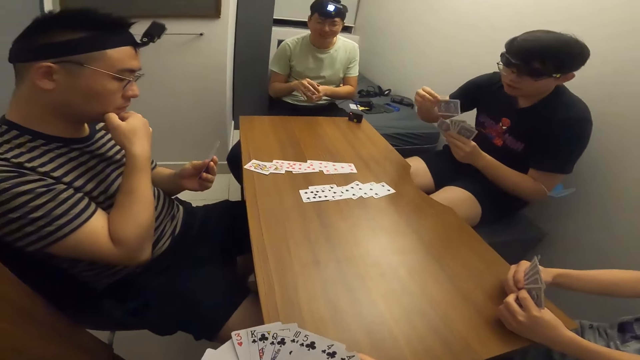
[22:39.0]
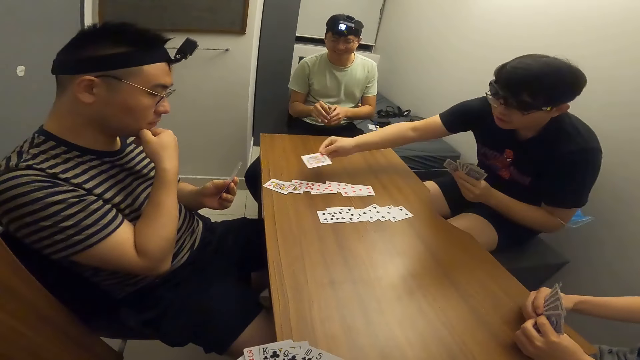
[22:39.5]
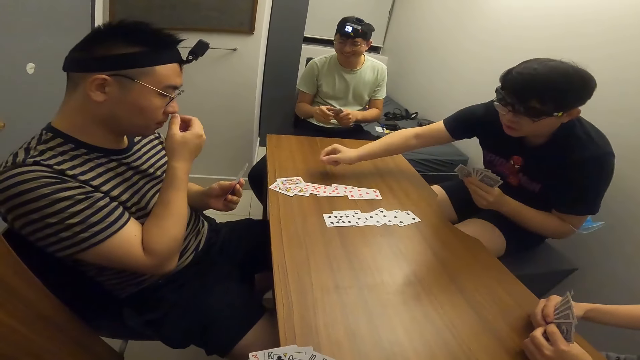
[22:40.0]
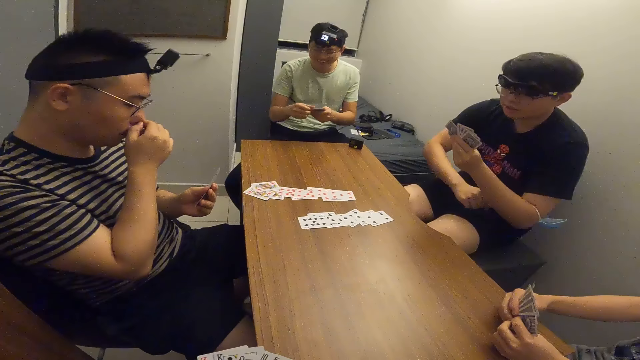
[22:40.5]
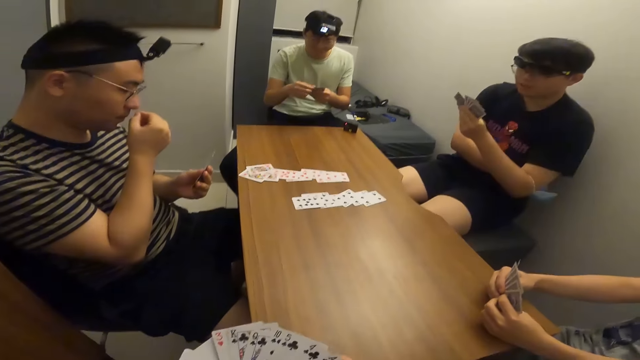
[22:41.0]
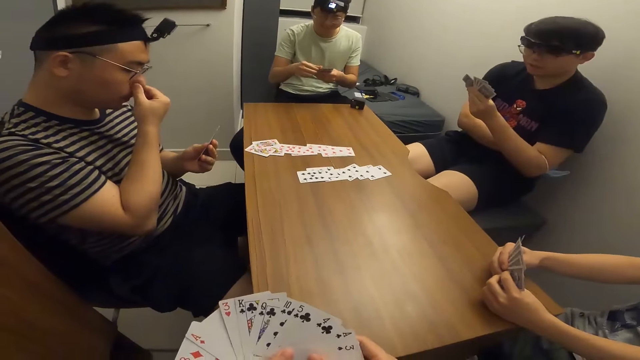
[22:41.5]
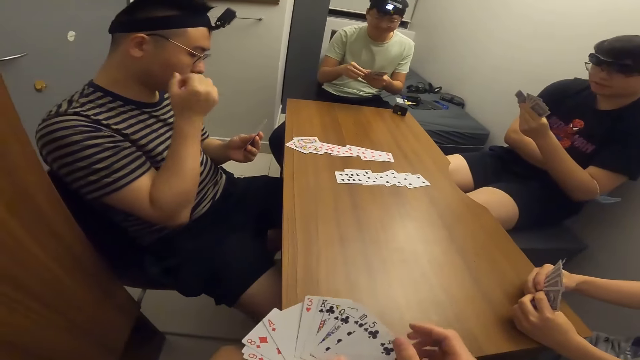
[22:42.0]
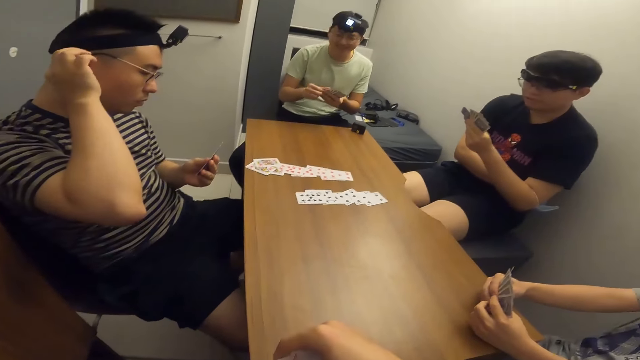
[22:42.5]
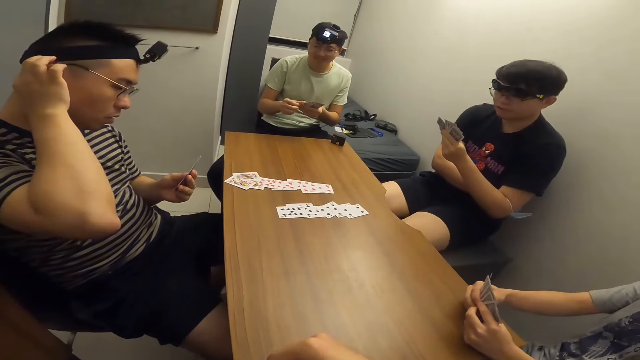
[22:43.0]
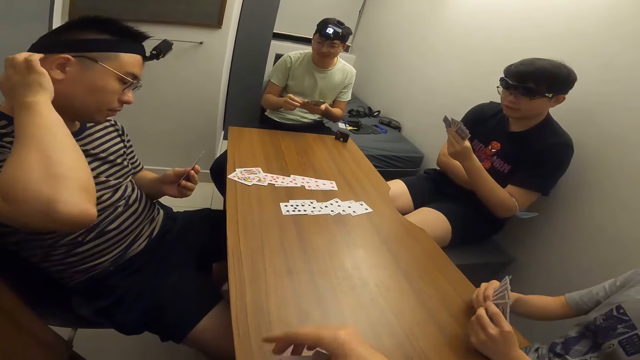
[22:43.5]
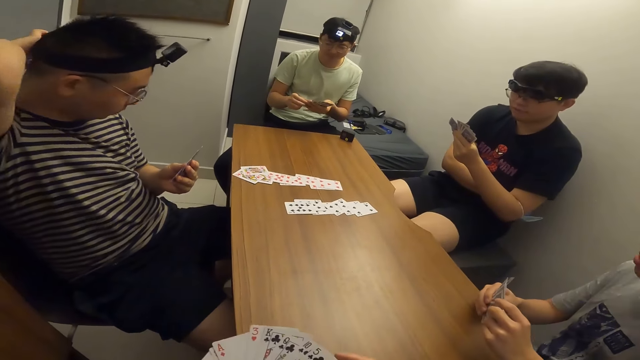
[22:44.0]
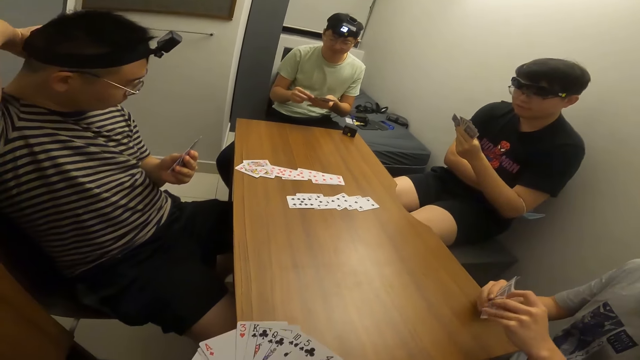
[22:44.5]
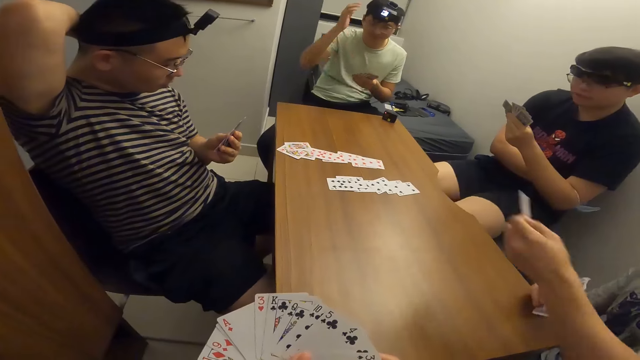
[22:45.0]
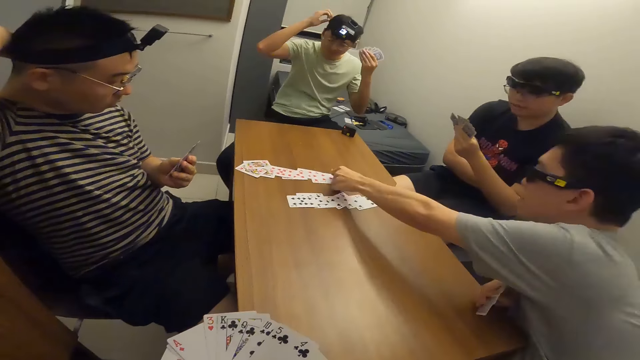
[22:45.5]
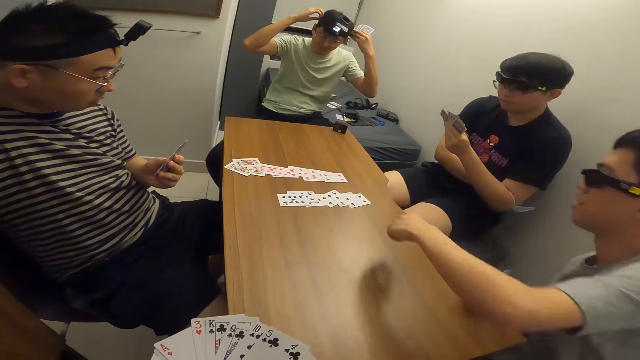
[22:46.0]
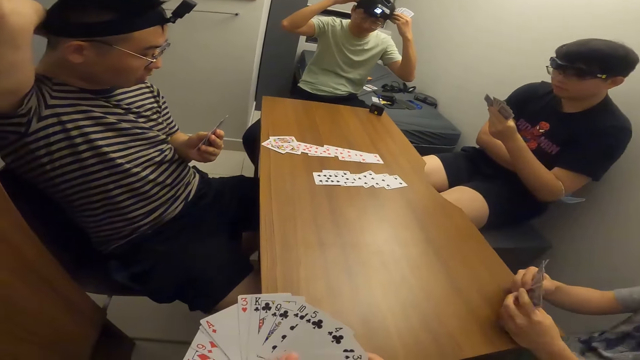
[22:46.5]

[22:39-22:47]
A man places a card on the table with his right hand. Another man places a card on the table with his right hand.

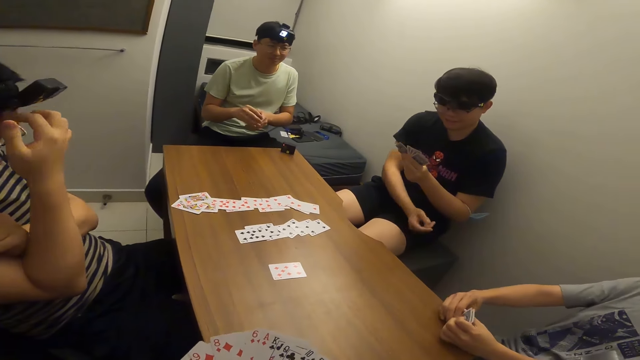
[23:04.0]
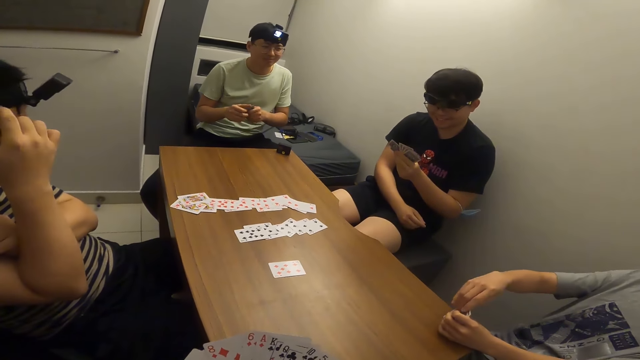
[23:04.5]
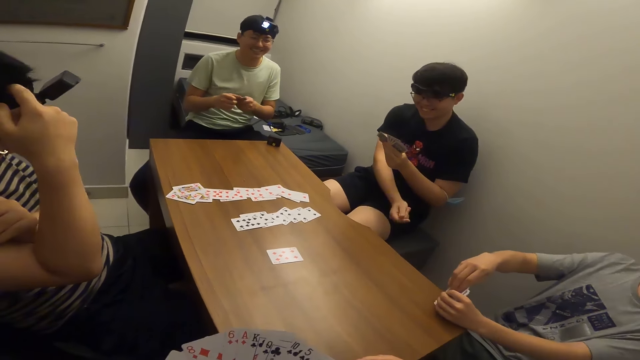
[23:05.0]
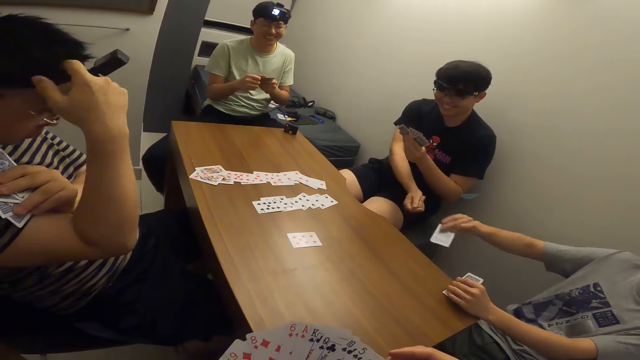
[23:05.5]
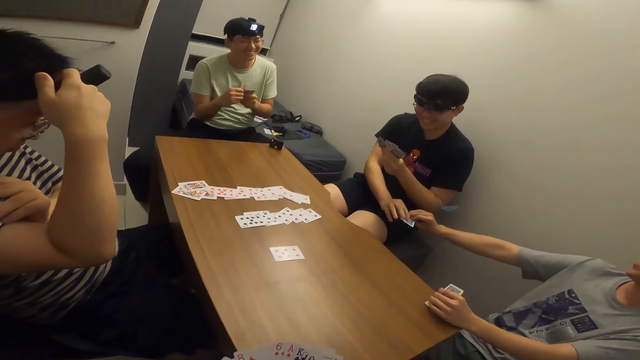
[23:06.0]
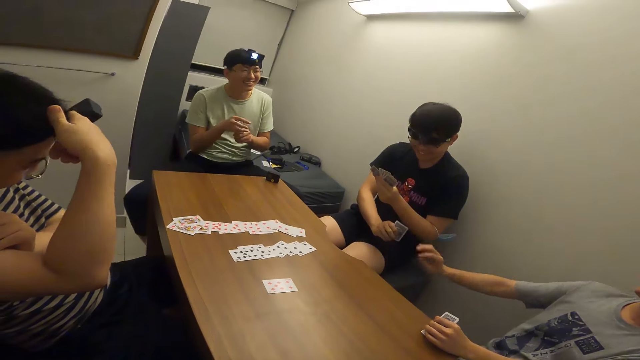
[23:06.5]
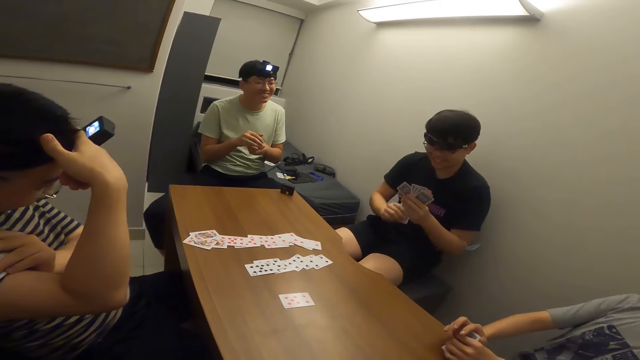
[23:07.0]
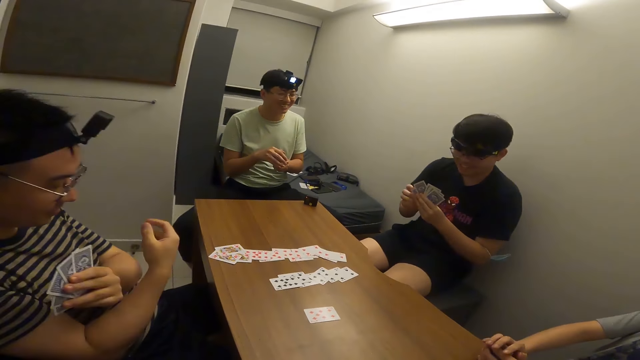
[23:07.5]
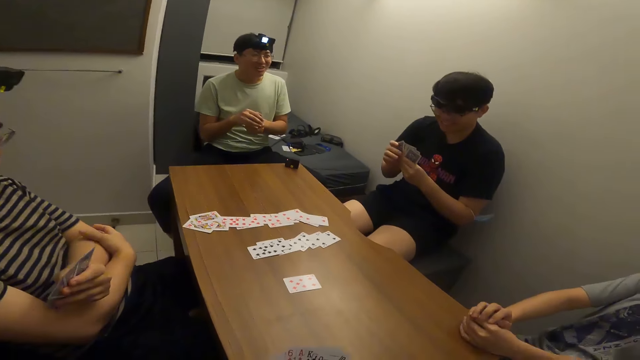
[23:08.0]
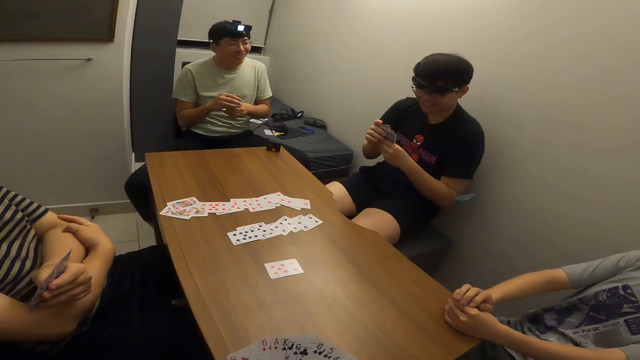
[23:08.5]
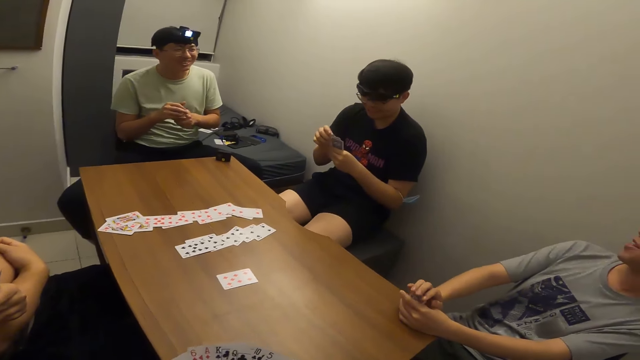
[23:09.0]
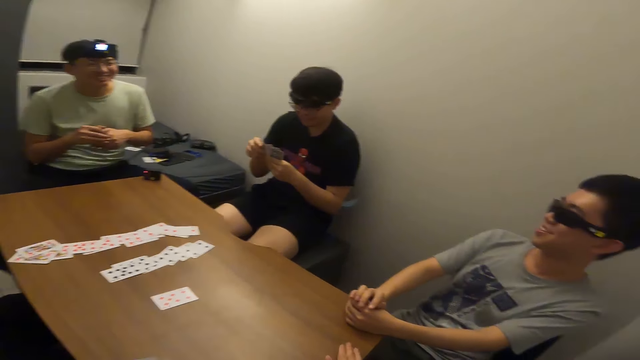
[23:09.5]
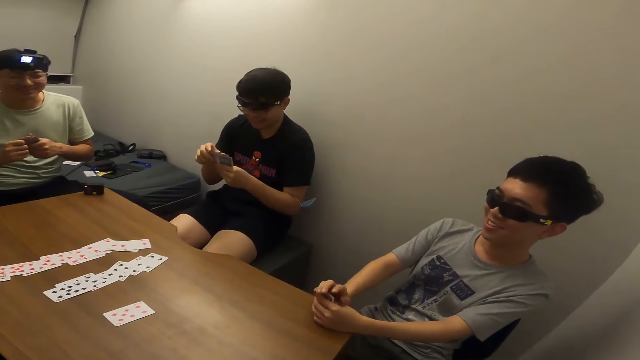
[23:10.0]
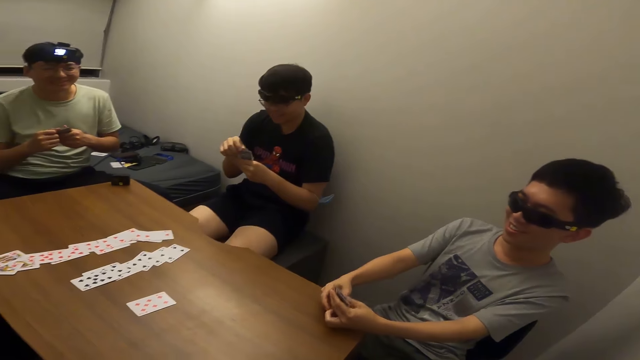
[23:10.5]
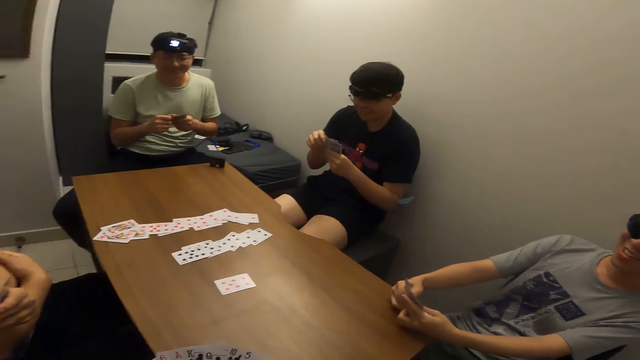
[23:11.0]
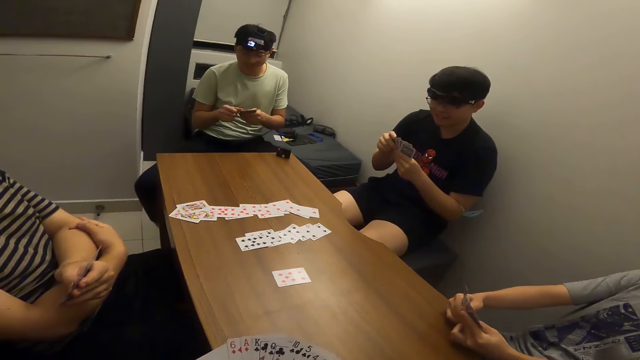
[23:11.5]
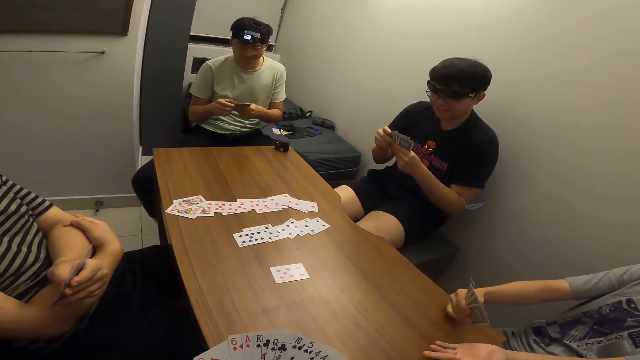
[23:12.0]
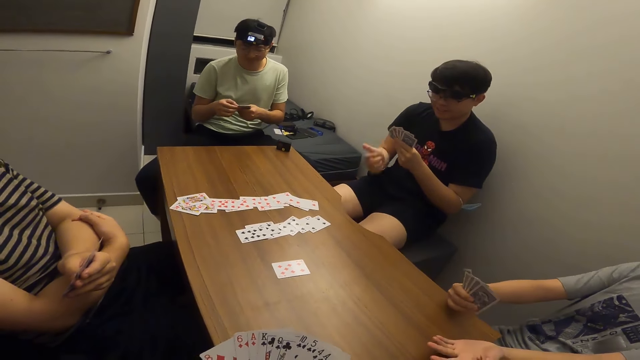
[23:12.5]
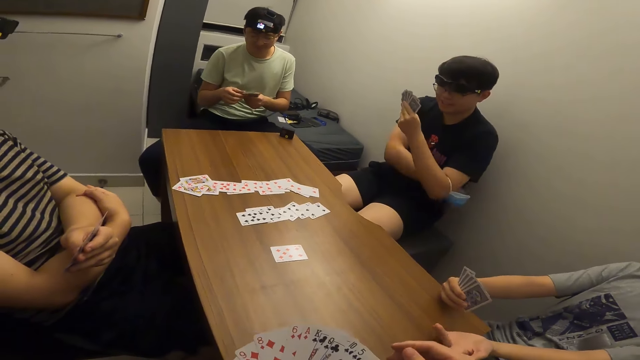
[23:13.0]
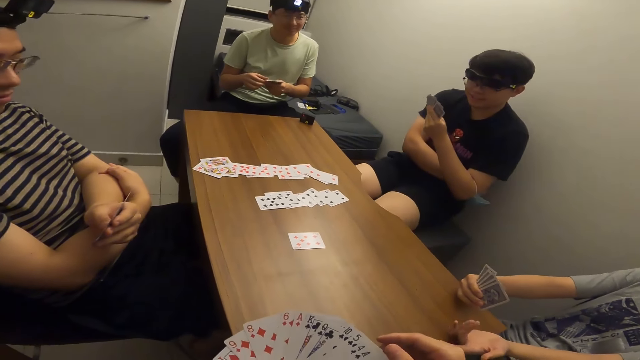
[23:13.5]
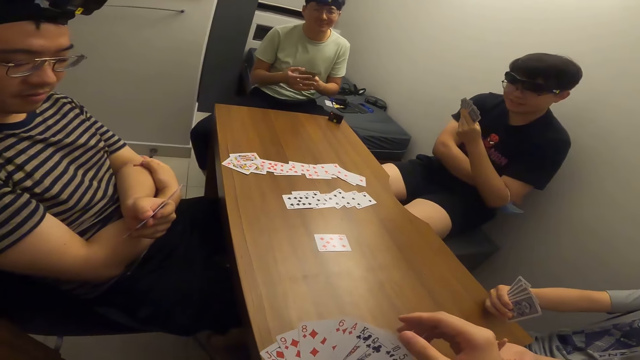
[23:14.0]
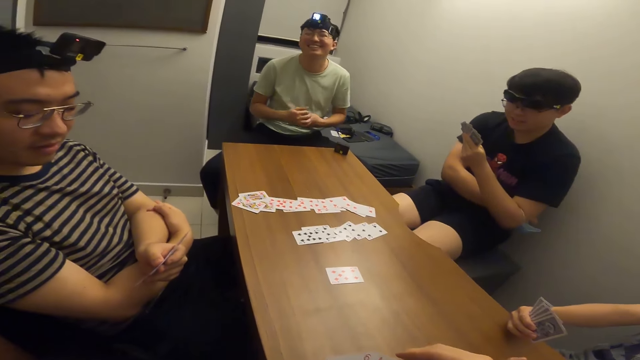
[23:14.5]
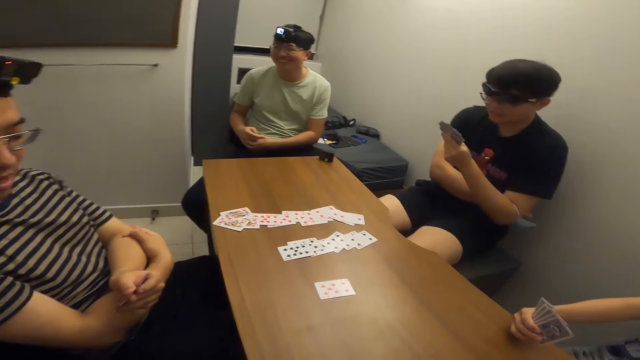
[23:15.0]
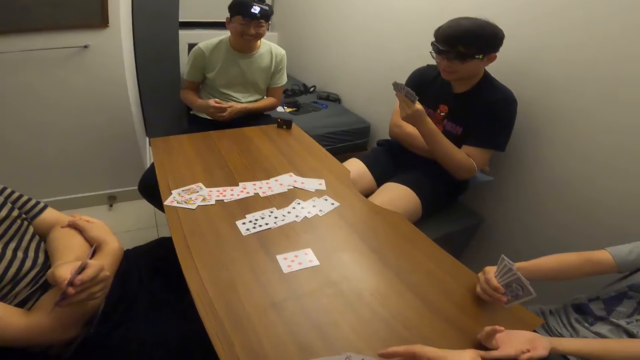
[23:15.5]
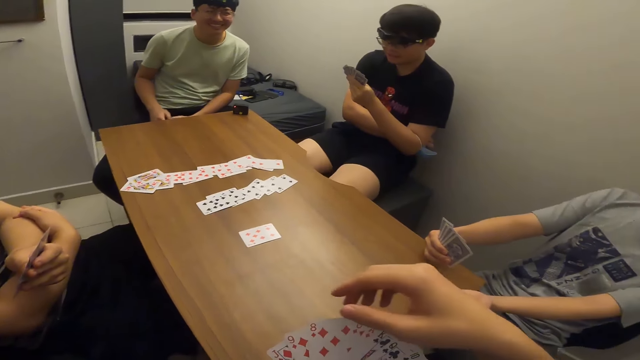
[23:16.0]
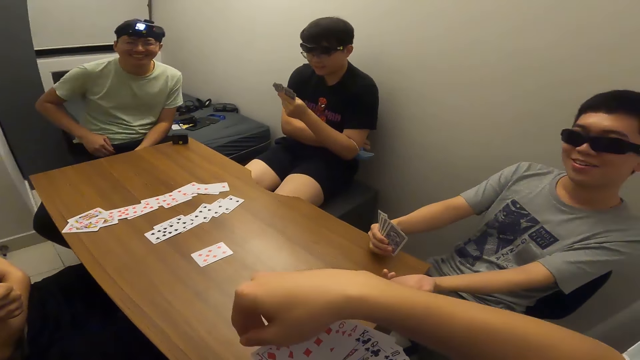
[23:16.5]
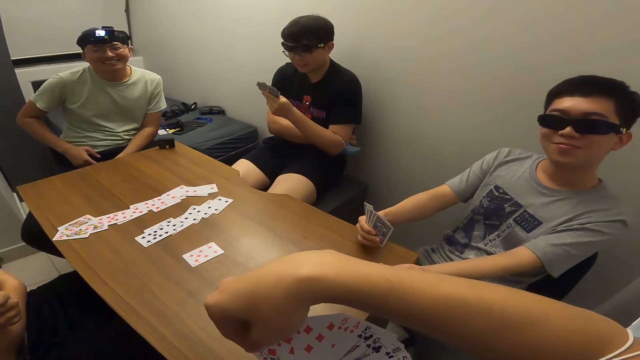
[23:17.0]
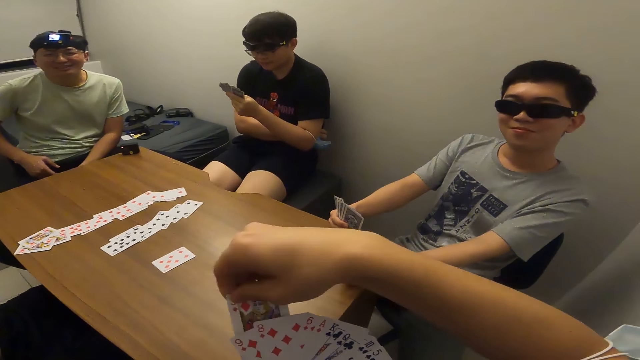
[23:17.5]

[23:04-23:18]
A person makes a gesture. A man passes a card to the person with his right hand. The camera wearer shuffles his cards.
